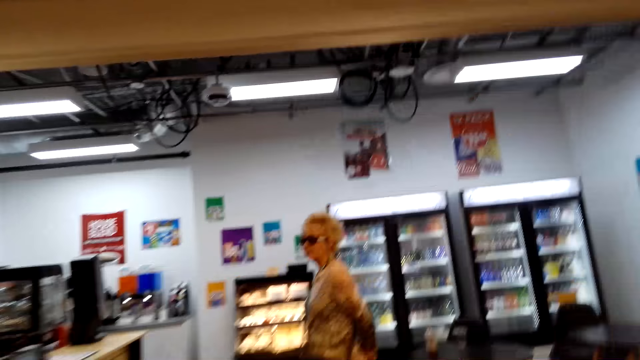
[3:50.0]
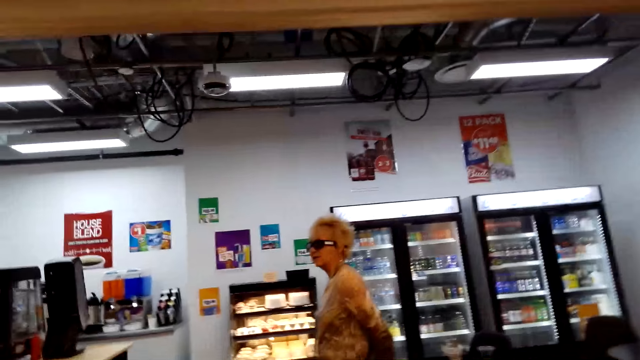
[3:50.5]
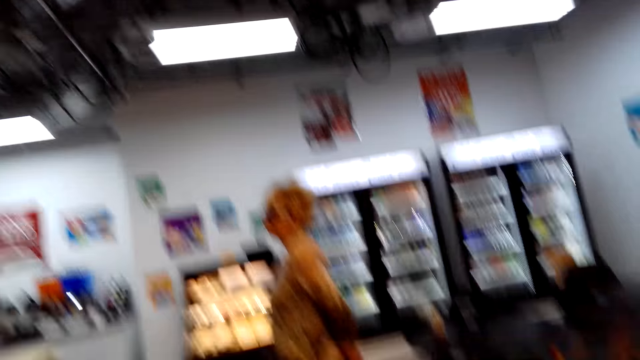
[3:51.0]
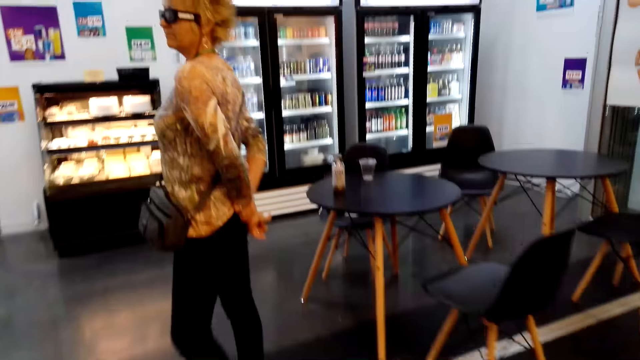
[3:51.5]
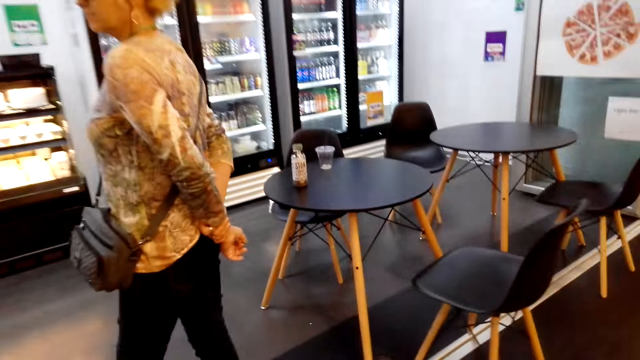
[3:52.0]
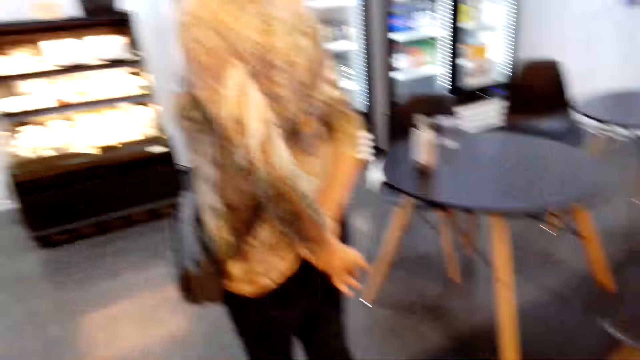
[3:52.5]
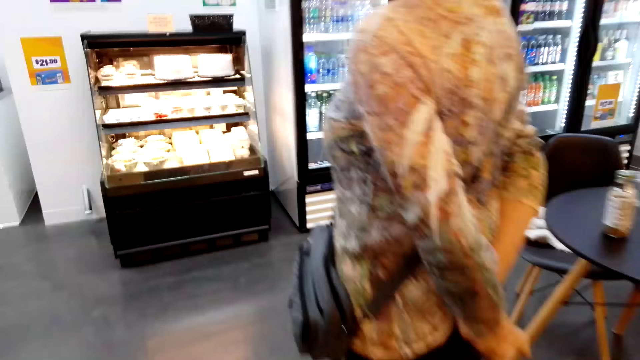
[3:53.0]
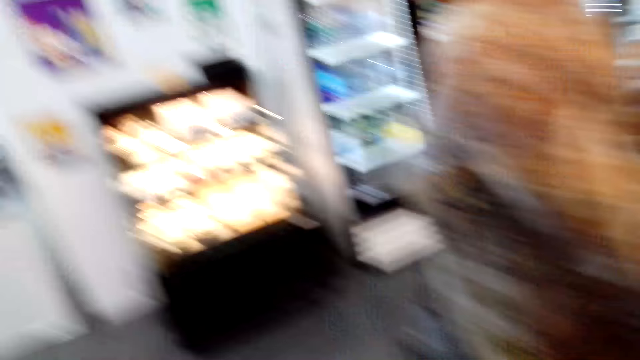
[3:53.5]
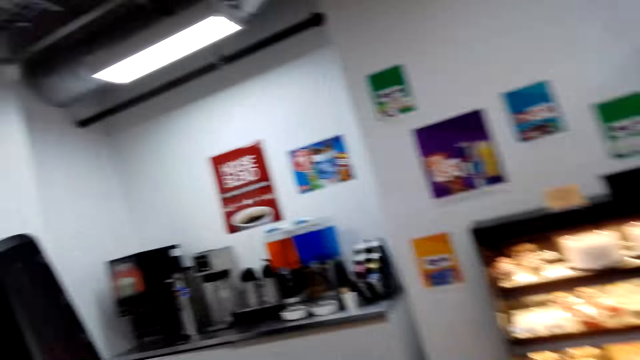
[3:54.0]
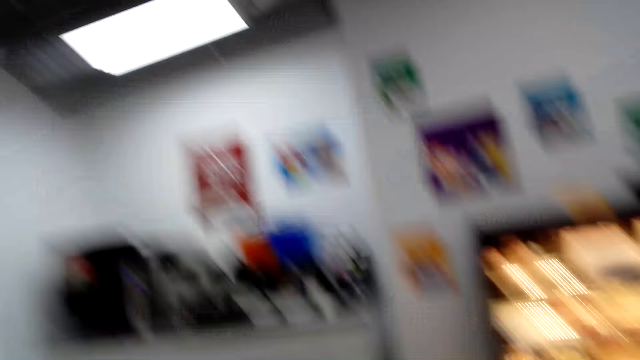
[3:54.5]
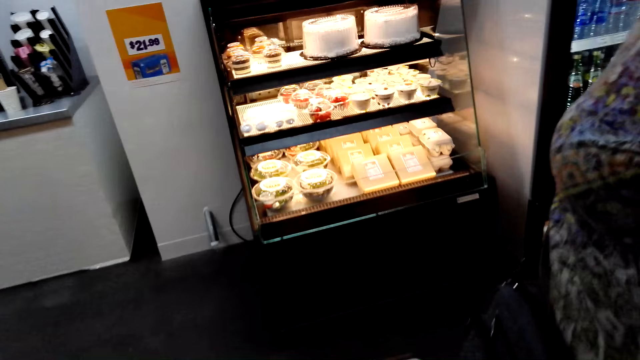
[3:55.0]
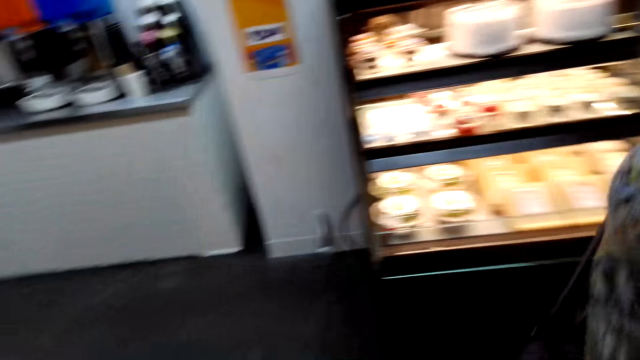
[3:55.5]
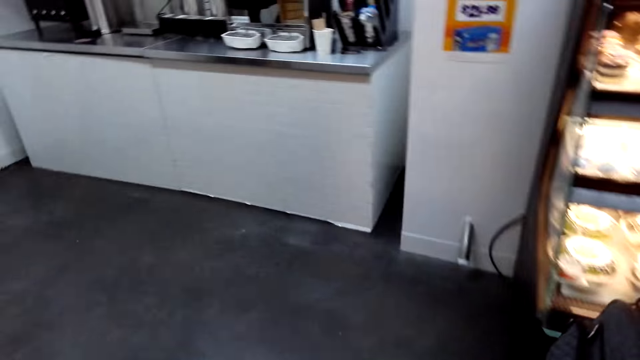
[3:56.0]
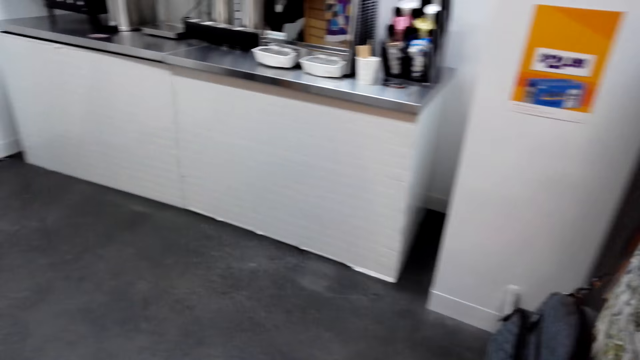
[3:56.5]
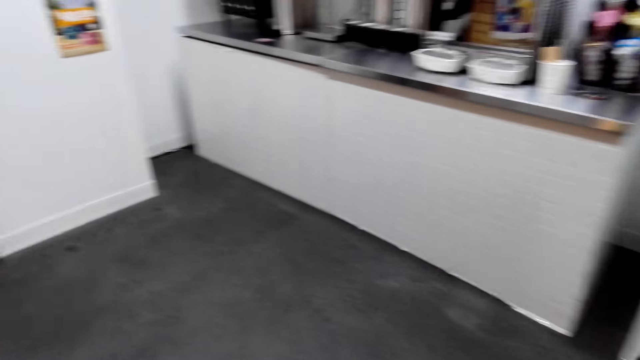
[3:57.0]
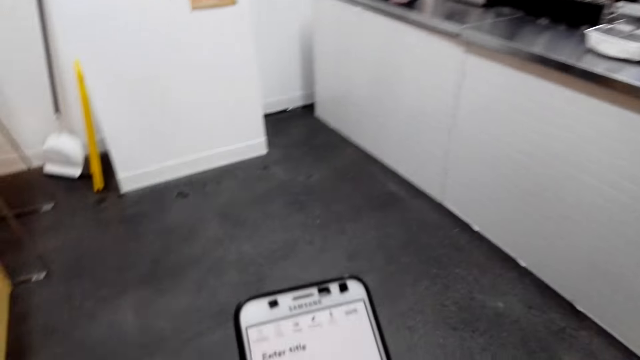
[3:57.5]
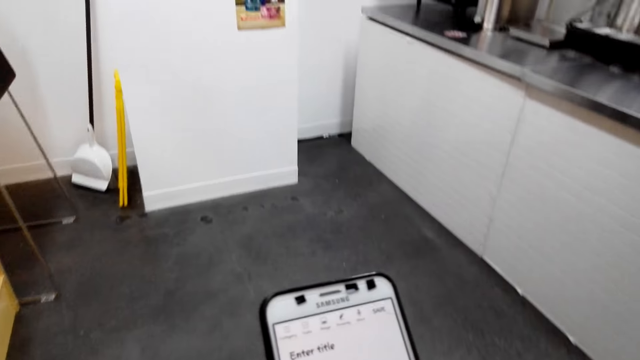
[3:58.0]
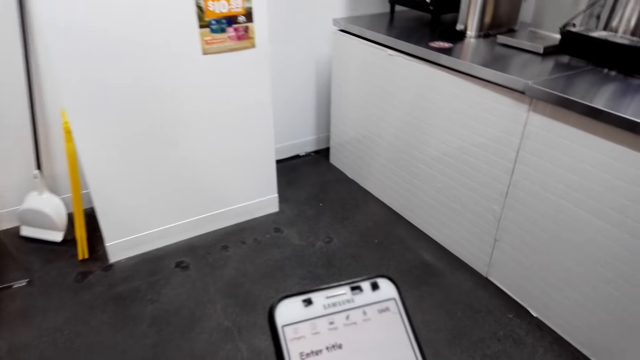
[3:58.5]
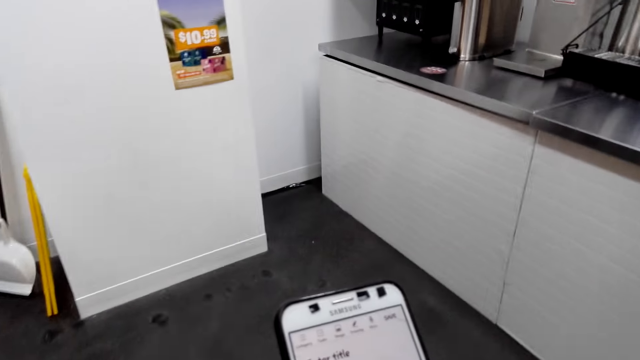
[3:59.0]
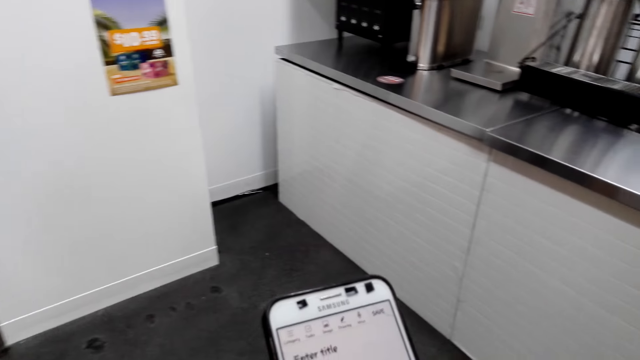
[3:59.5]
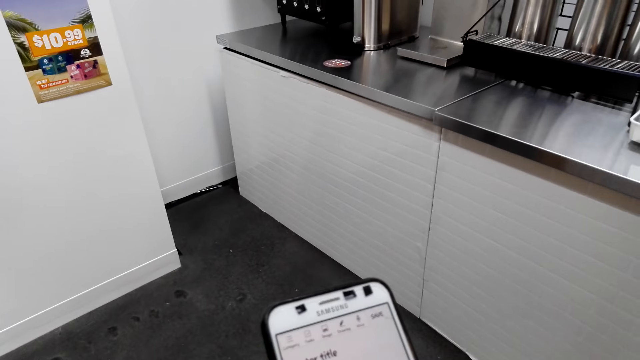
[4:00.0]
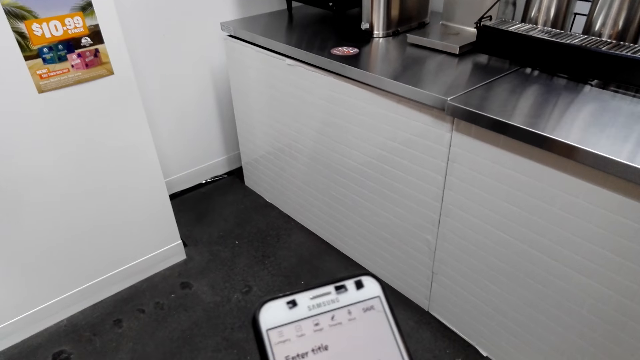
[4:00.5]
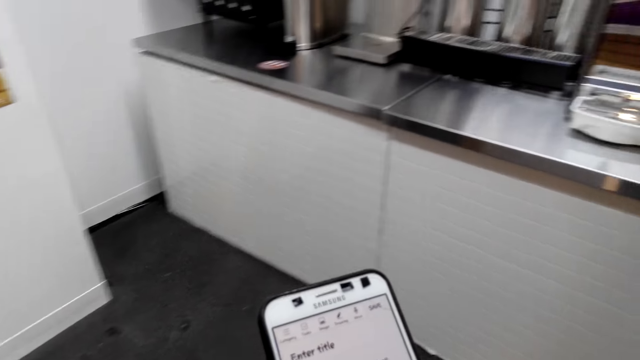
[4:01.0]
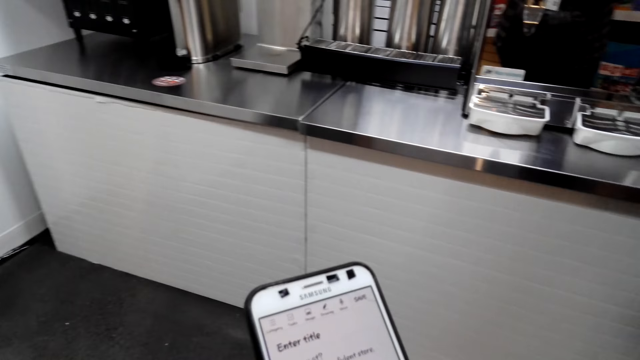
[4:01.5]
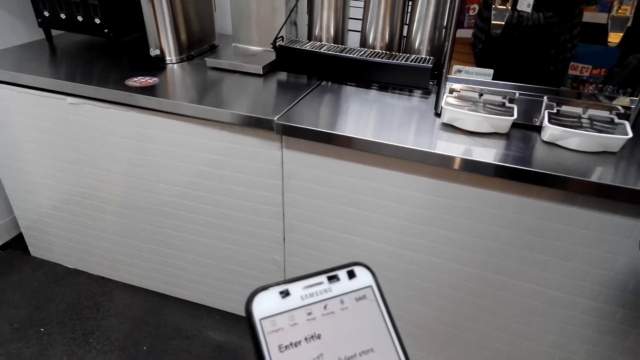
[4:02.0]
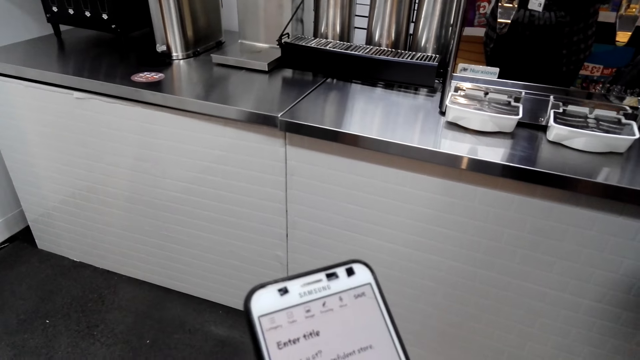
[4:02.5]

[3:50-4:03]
The camera wearer moves around. A person walks around. The camera wearer looks at the phone. They operate the phone.

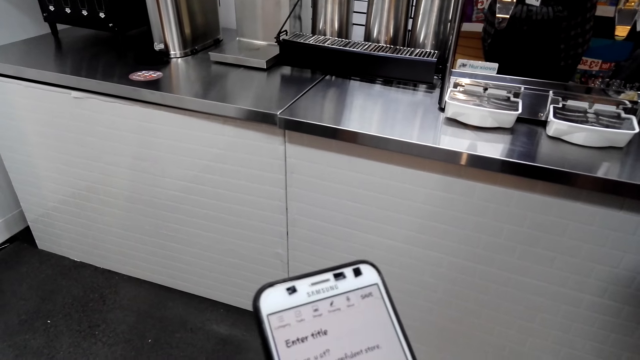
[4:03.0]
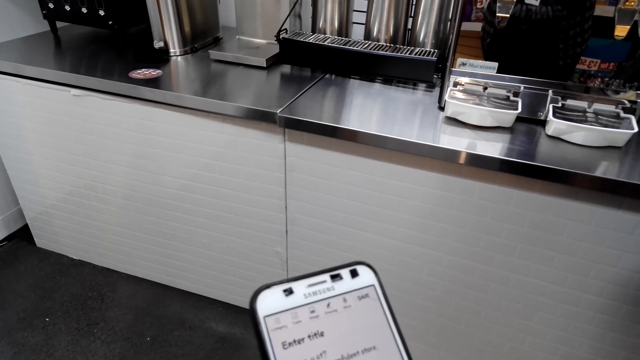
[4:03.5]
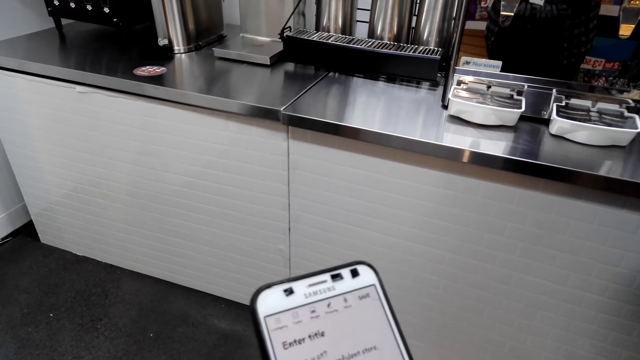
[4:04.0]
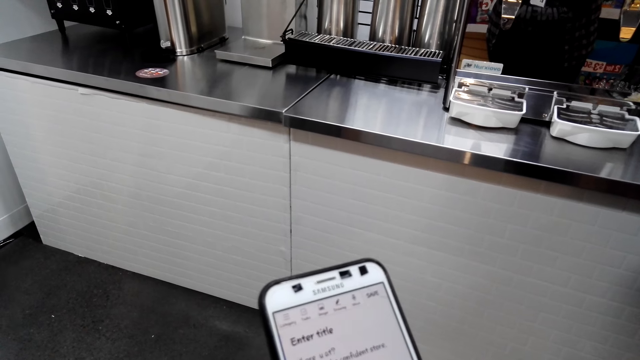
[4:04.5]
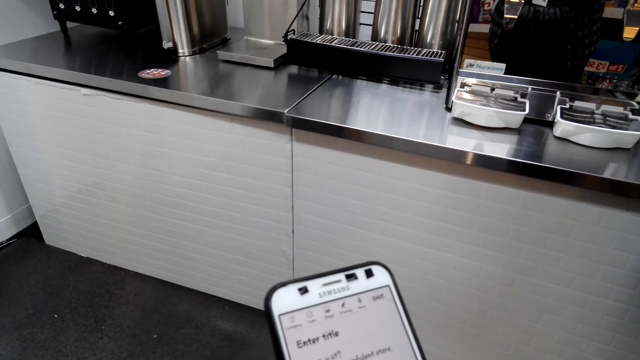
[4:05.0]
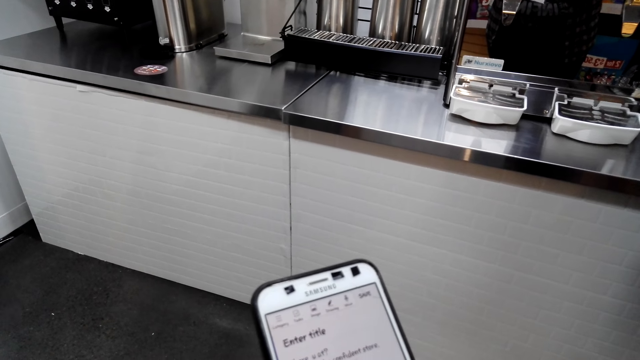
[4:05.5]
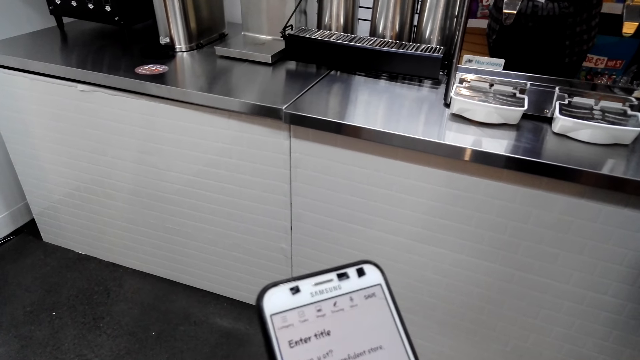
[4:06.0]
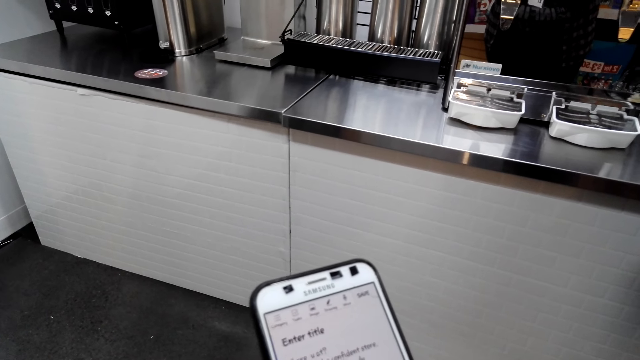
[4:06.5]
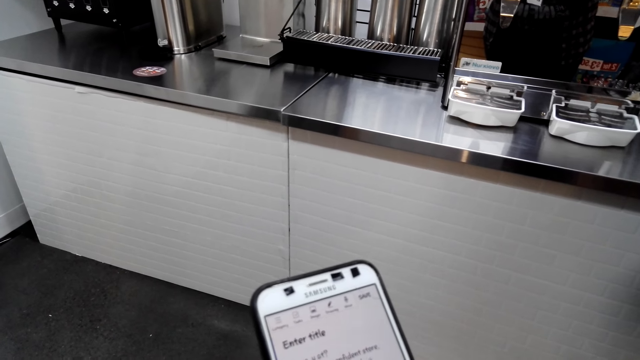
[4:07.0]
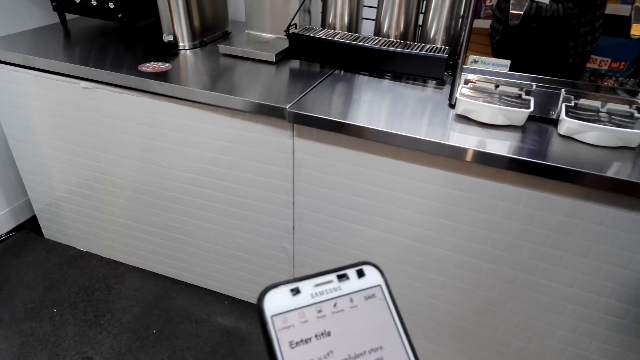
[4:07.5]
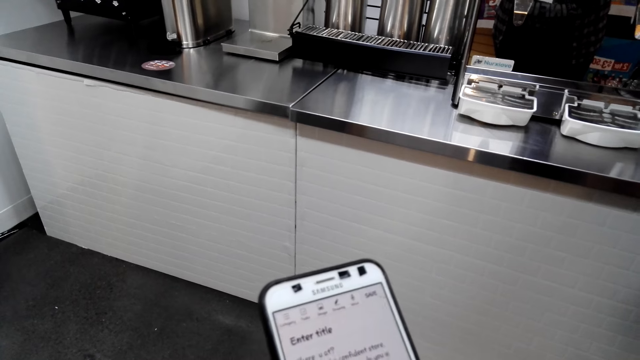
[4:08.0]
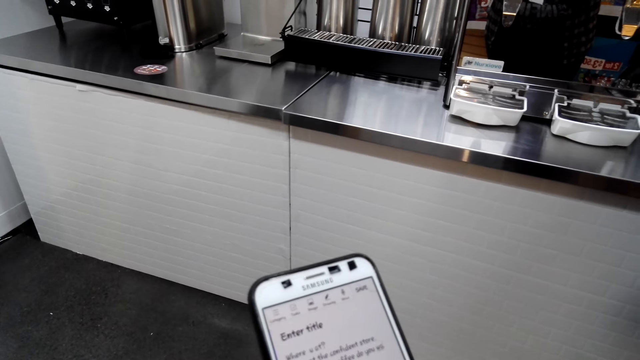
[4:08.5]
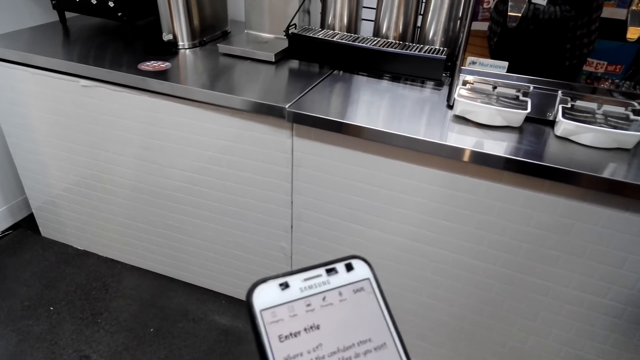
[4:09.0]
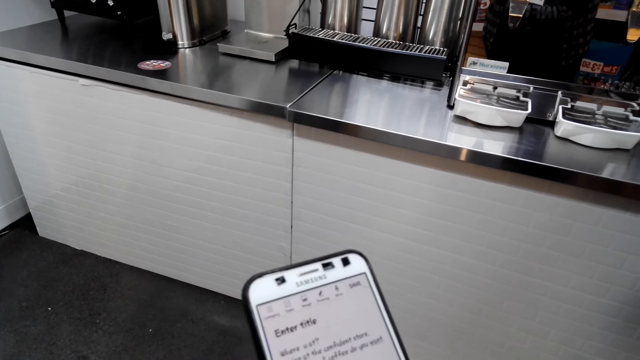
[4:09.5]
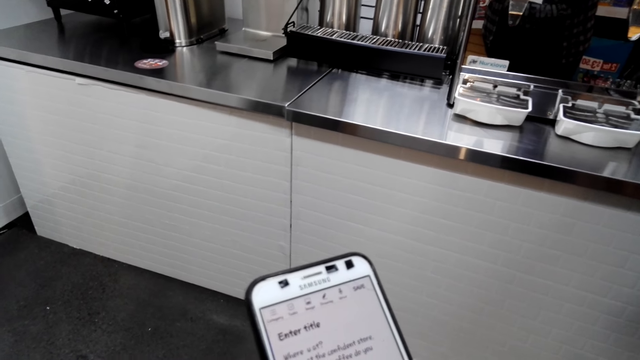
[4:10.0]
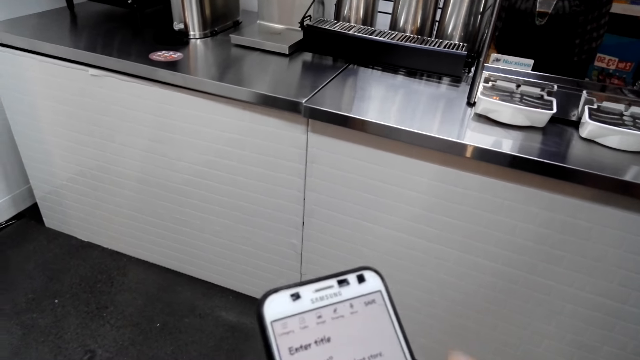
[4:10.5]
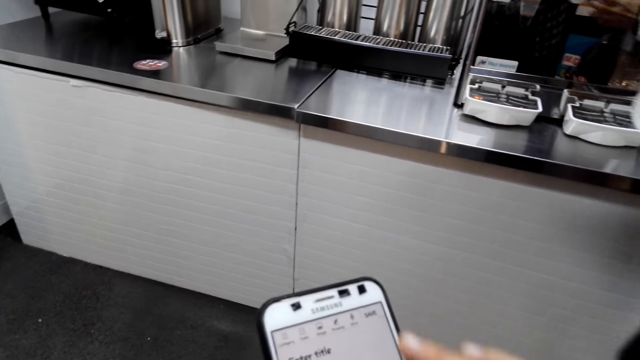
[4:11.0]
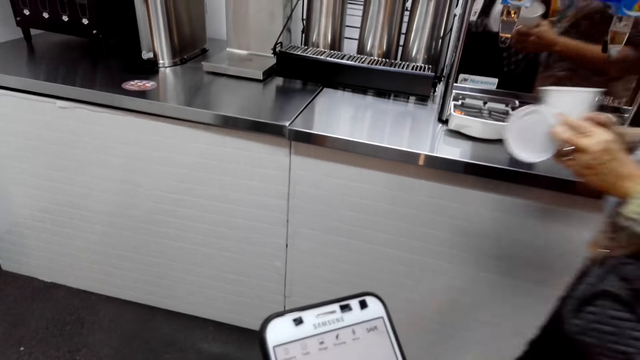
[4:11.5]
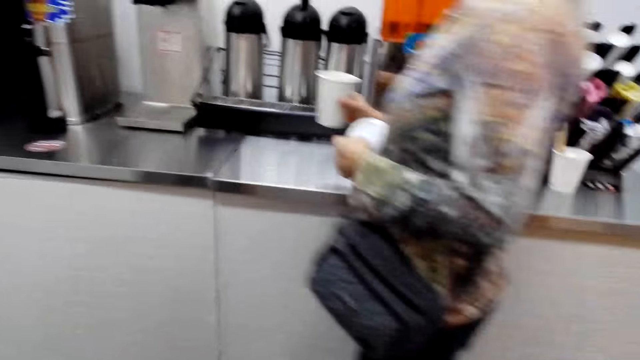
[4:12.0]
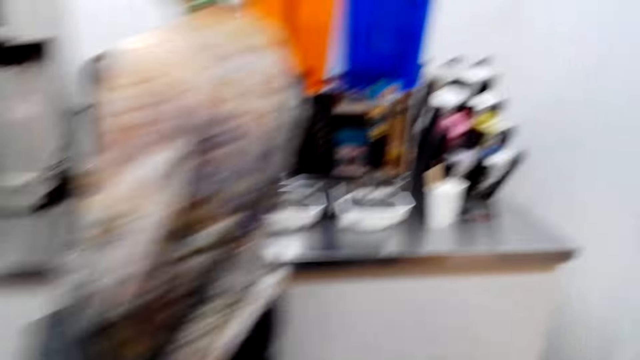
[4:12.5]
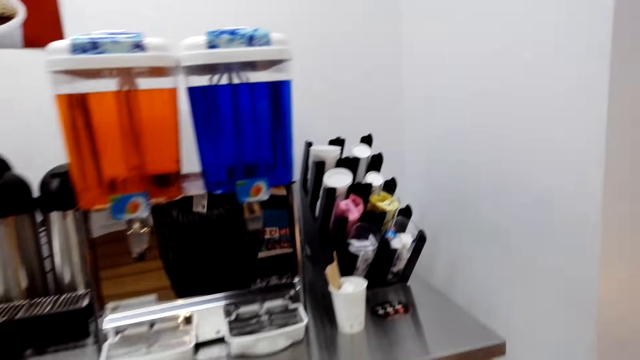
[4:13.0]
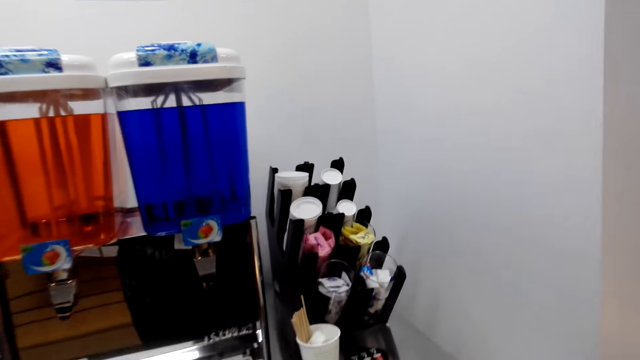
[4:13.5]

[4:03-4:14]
The person moves around.
